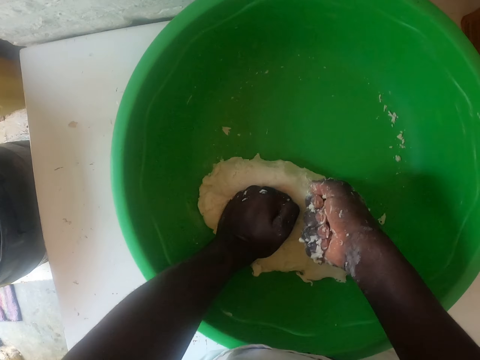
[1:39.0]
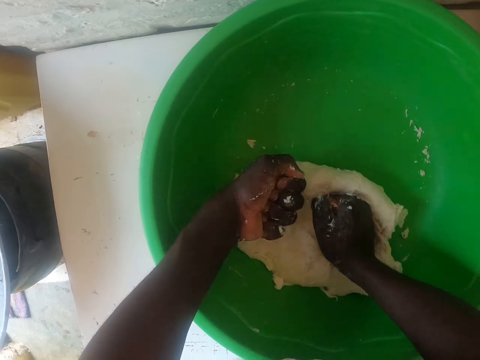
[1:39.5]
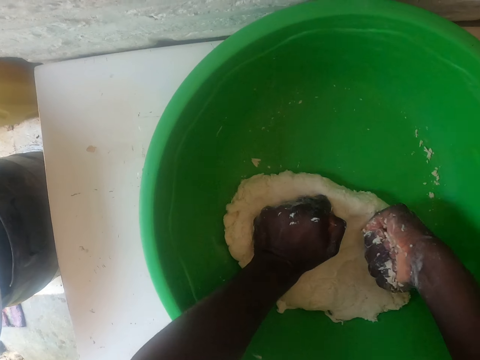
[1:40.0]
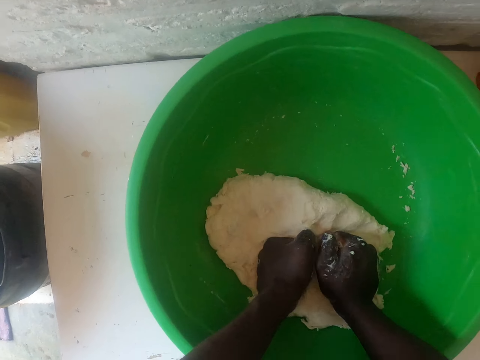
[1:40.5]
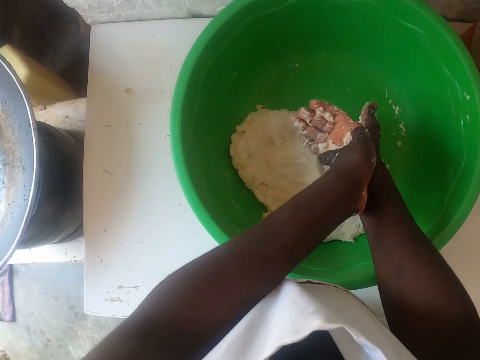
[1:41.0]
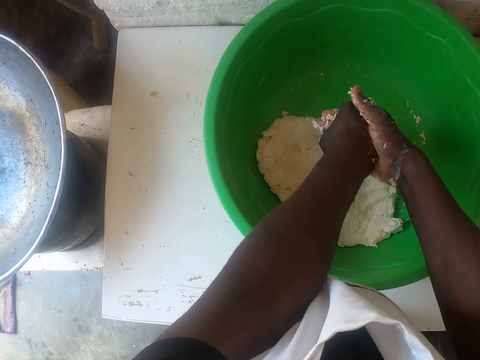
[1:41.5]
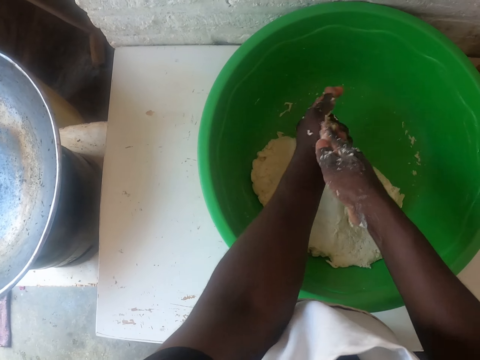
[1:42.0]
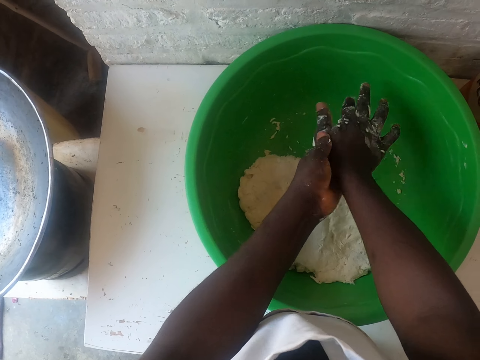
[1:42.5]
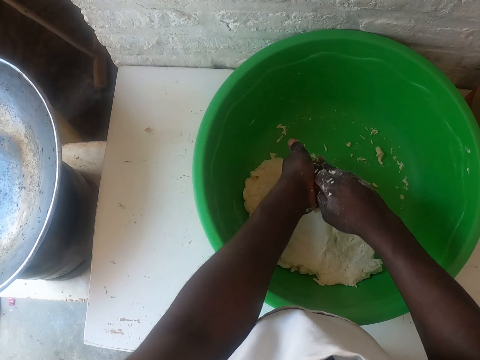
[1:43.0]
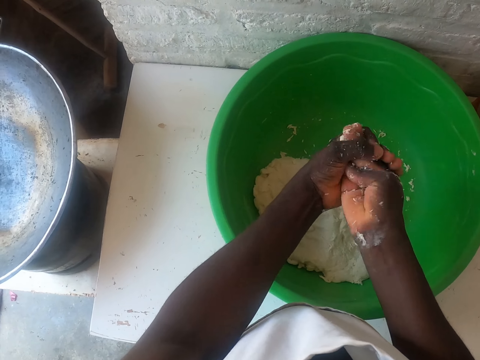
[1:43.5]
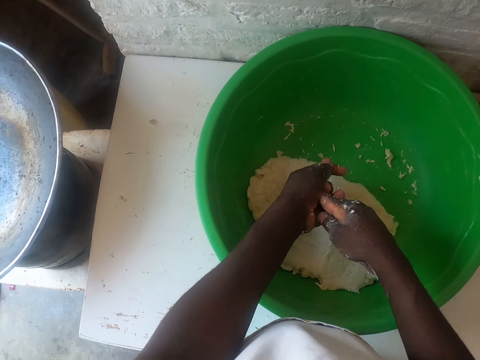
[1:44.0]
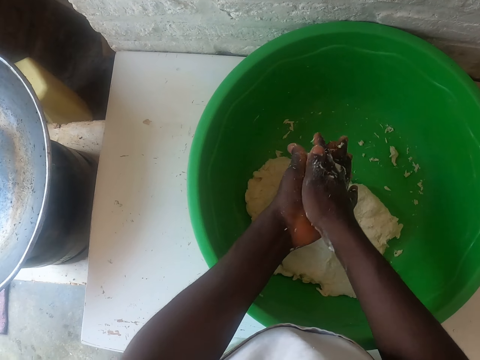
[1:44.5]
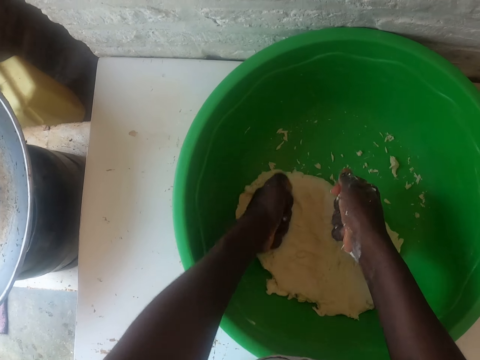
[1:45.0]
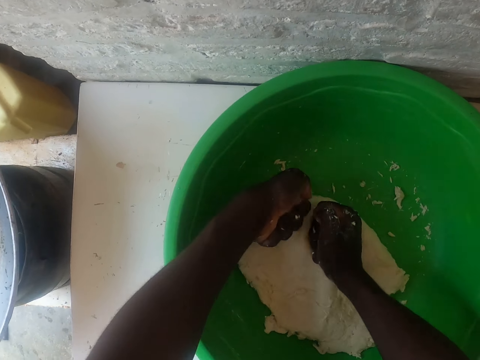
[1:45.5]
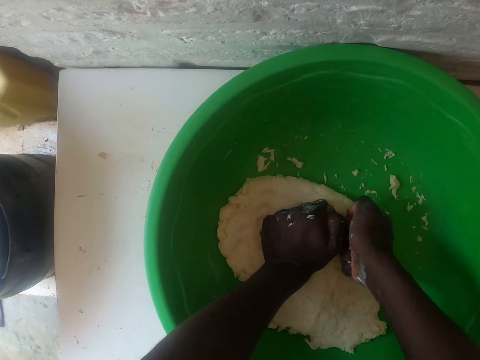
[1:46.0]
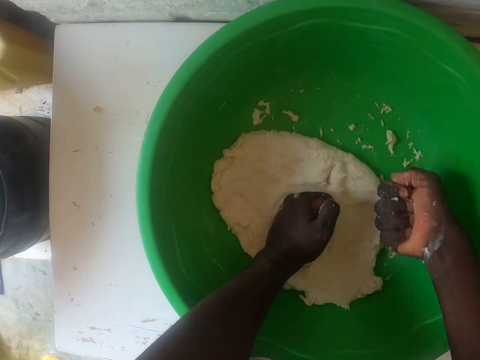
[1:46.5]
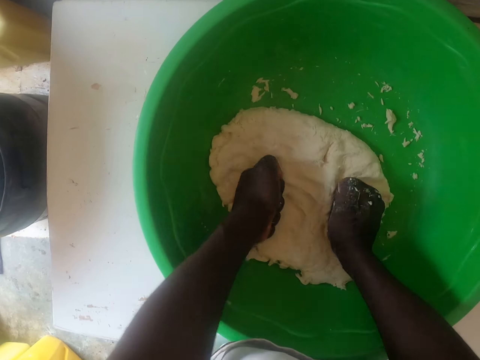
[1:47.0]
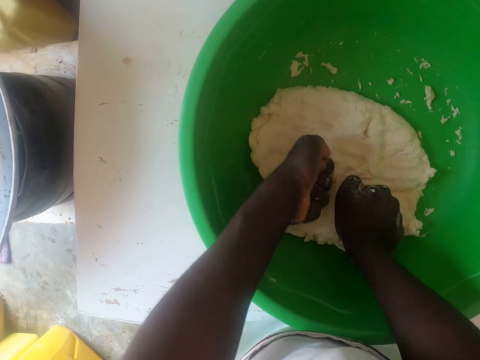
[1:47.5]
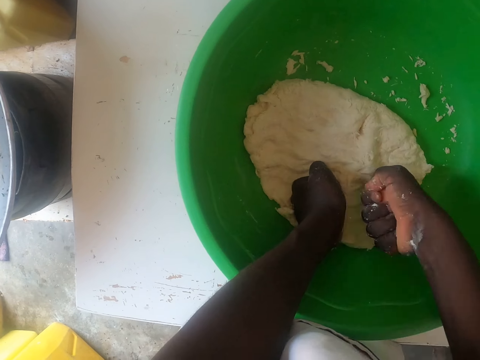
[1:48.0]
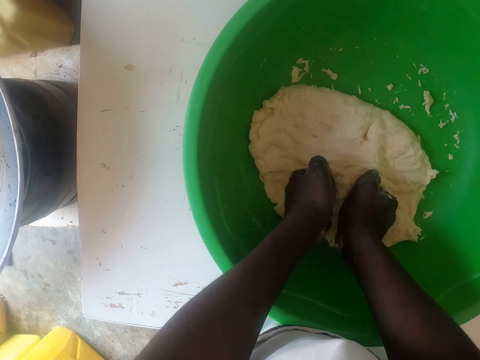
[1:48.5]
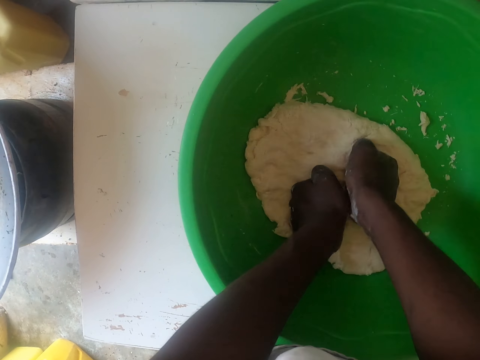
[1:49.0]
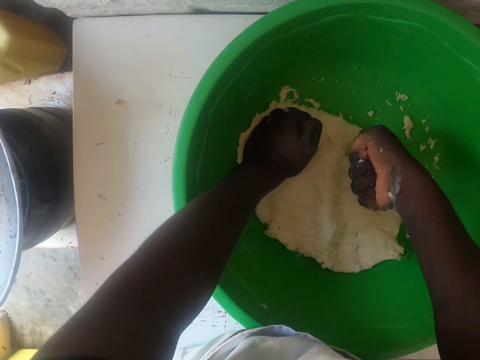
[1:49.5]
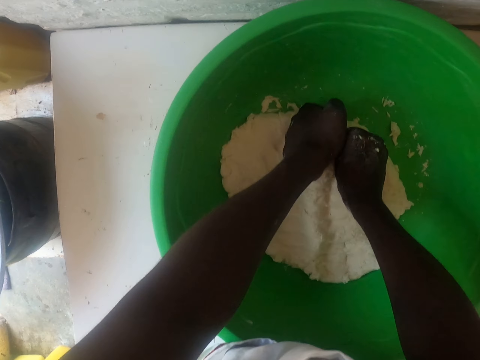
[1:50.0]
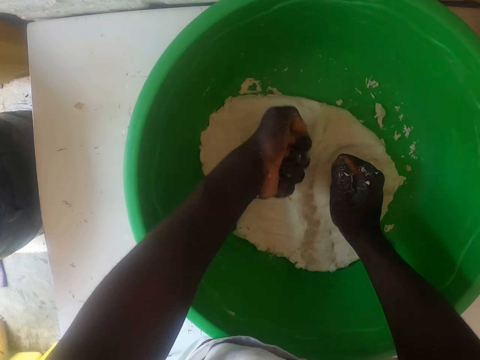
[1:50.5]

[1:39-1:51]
The camera wearer removes dough on the hand. They knead the dough.

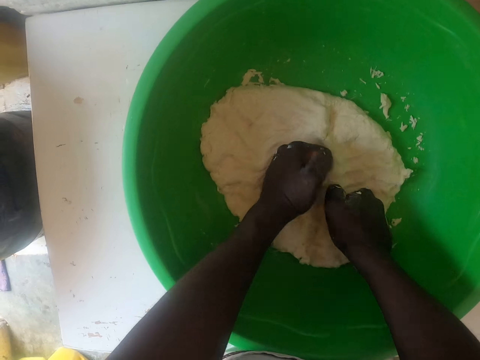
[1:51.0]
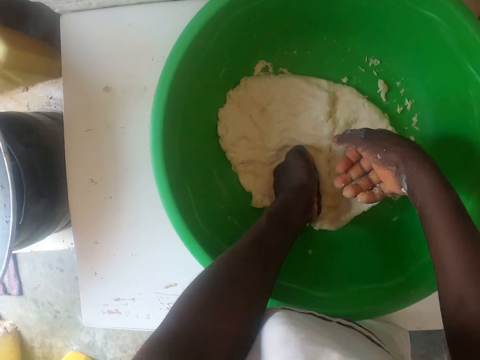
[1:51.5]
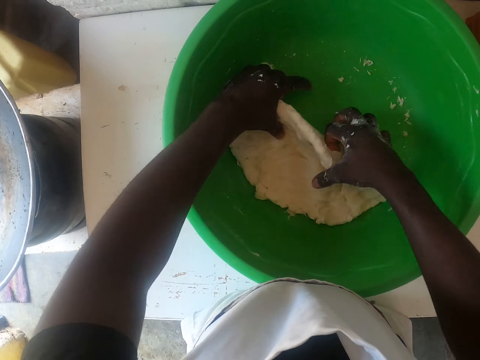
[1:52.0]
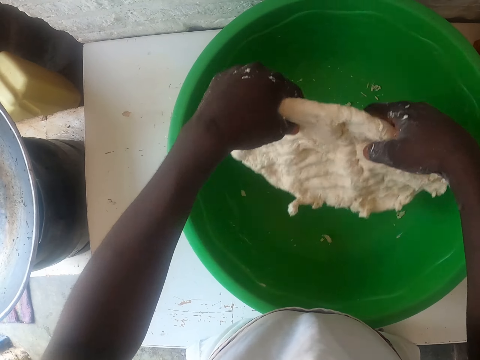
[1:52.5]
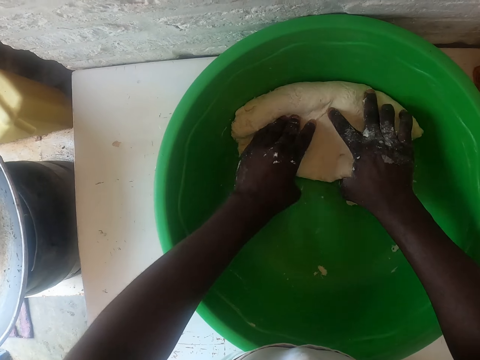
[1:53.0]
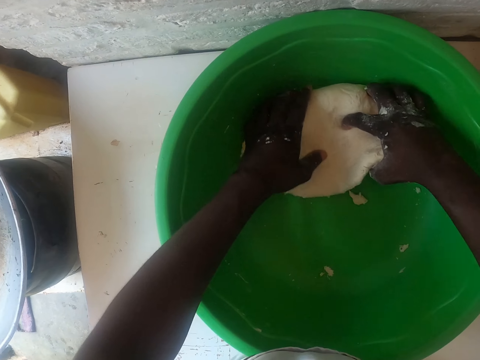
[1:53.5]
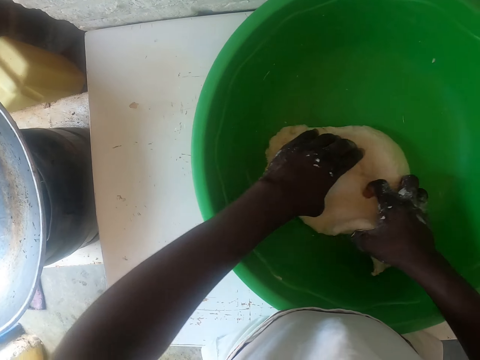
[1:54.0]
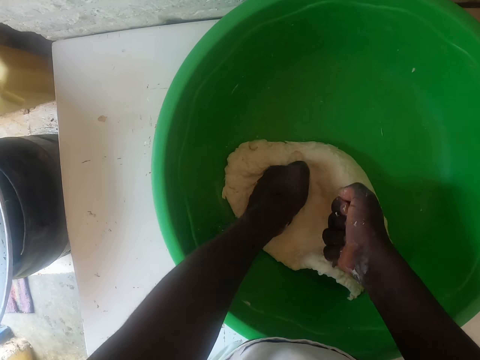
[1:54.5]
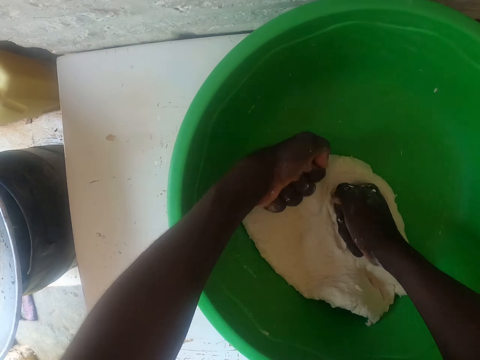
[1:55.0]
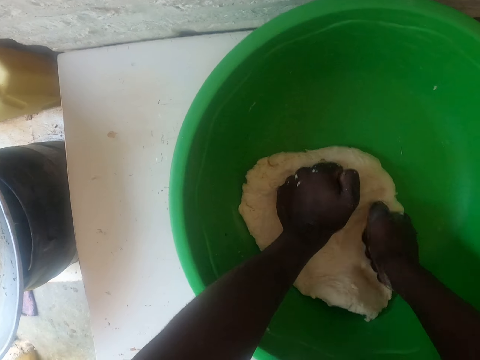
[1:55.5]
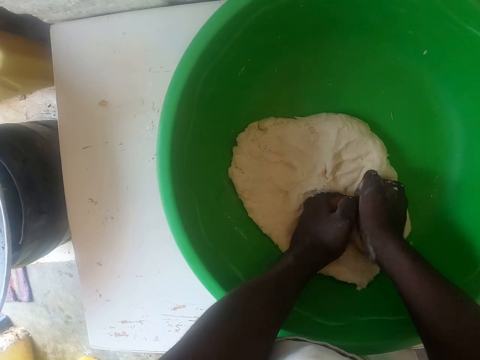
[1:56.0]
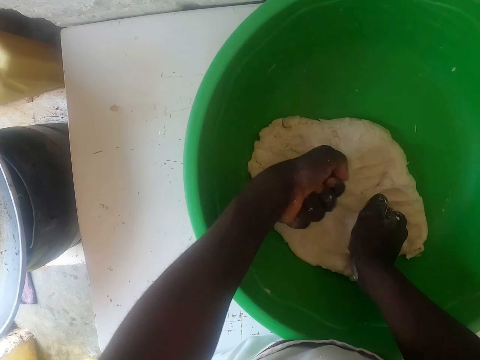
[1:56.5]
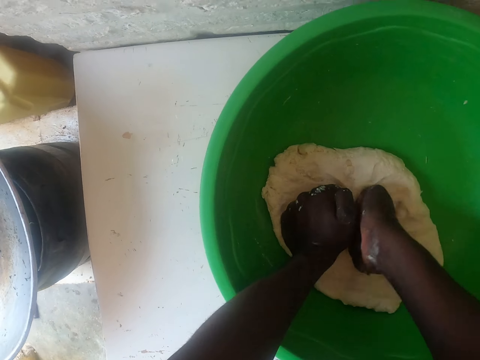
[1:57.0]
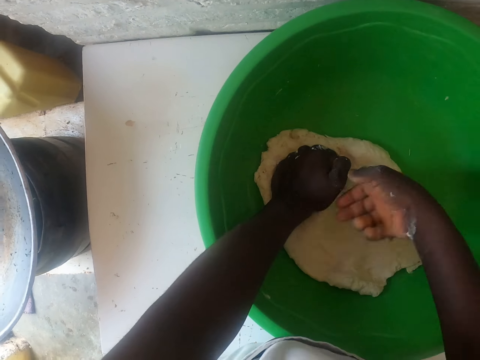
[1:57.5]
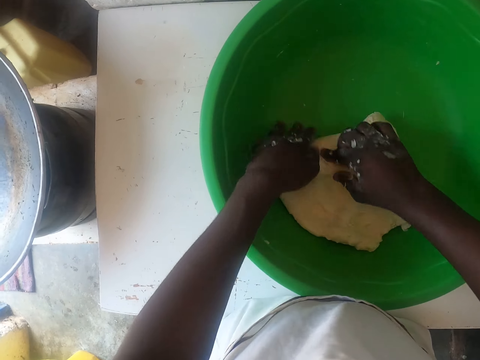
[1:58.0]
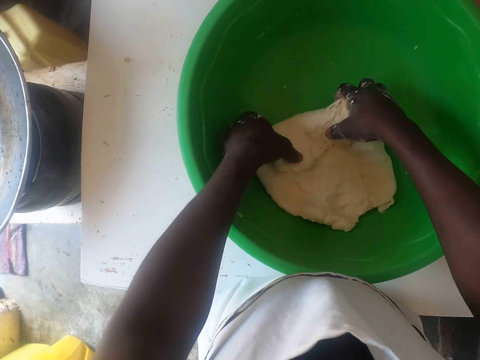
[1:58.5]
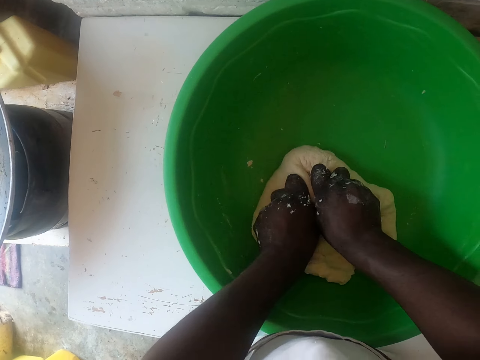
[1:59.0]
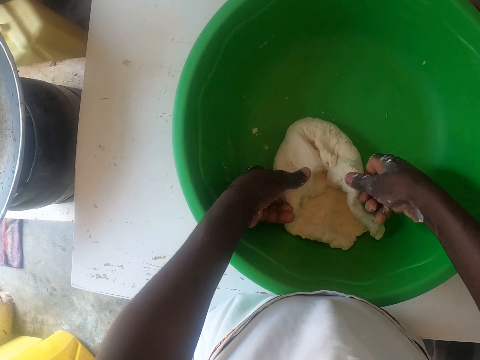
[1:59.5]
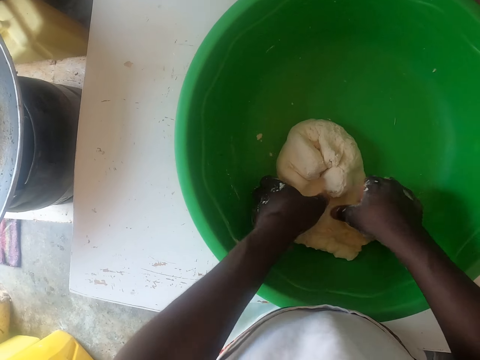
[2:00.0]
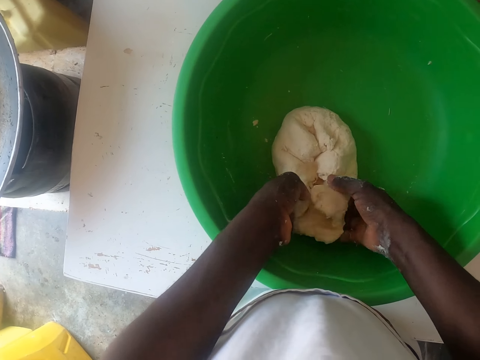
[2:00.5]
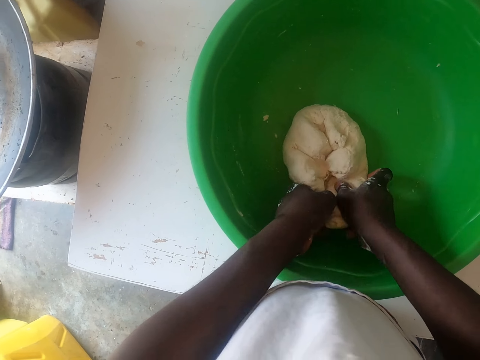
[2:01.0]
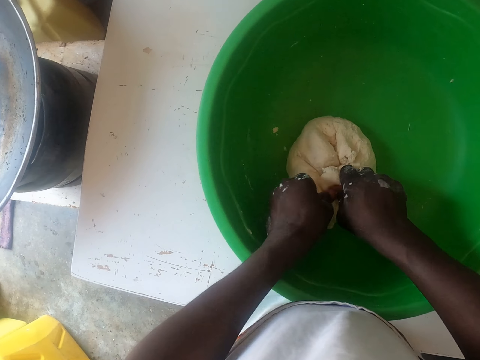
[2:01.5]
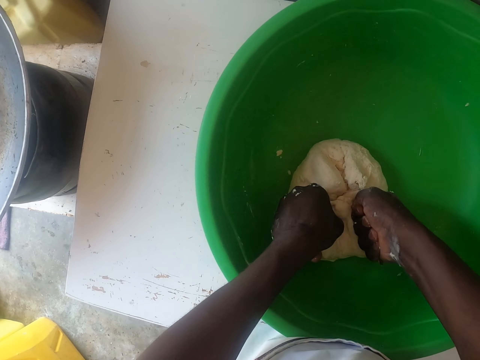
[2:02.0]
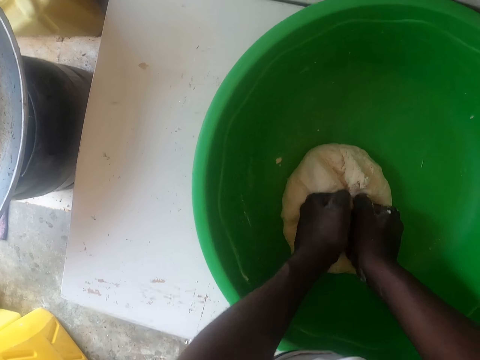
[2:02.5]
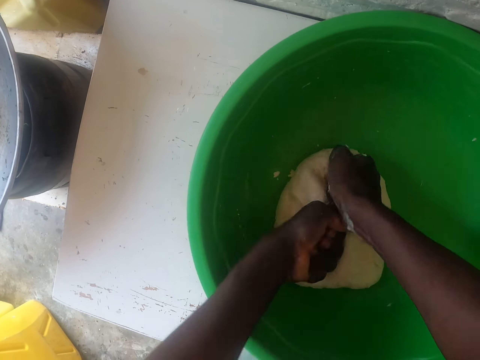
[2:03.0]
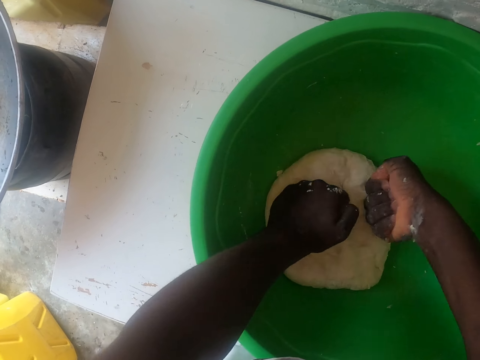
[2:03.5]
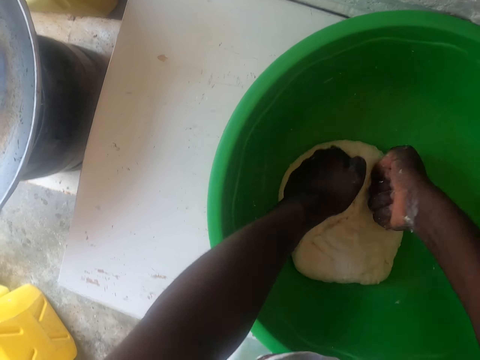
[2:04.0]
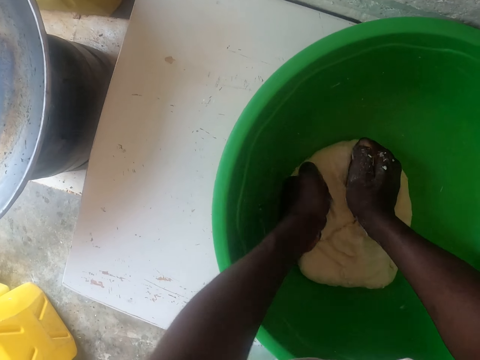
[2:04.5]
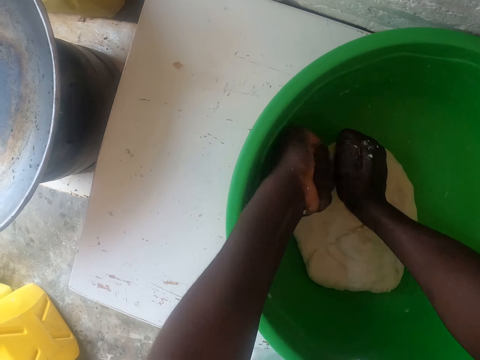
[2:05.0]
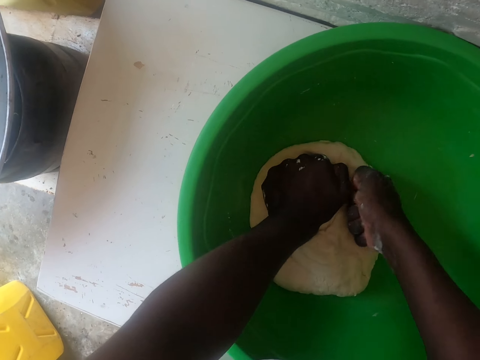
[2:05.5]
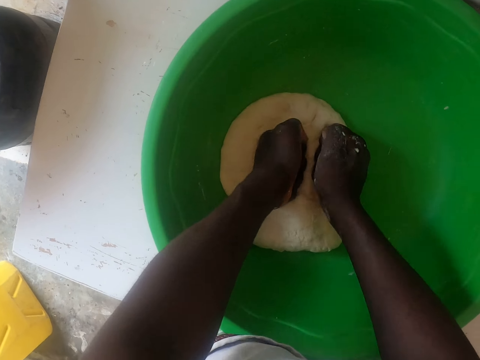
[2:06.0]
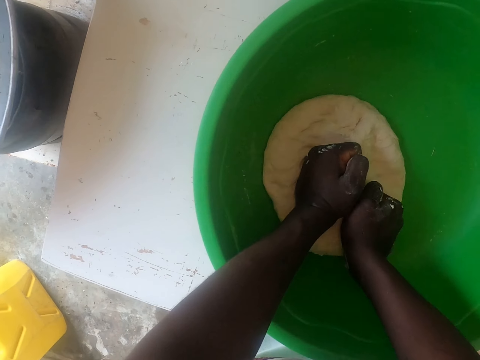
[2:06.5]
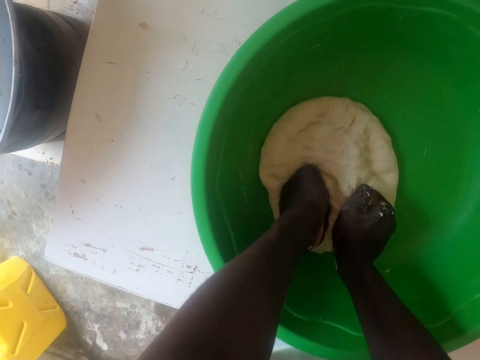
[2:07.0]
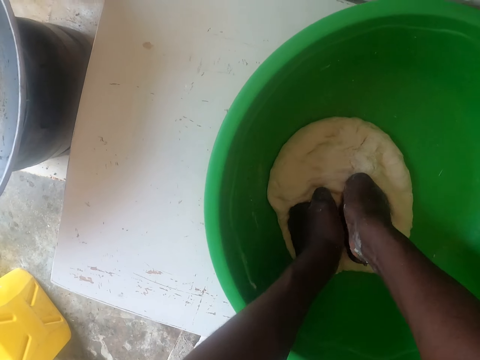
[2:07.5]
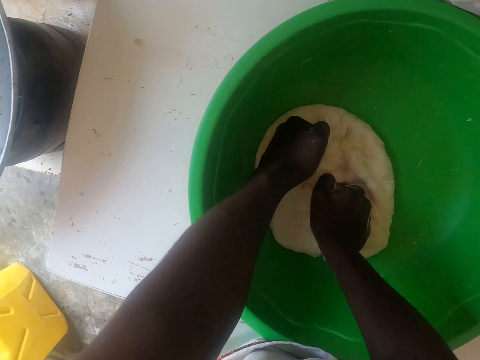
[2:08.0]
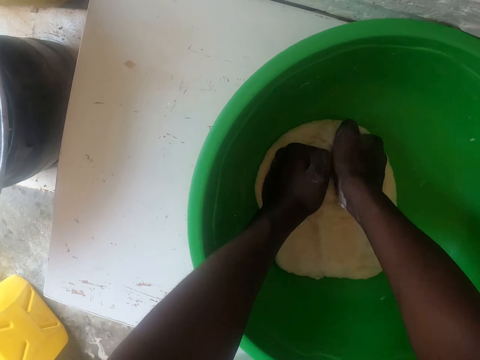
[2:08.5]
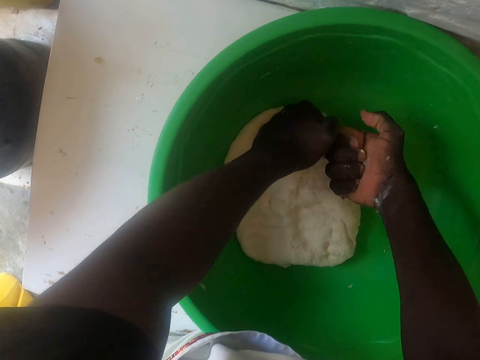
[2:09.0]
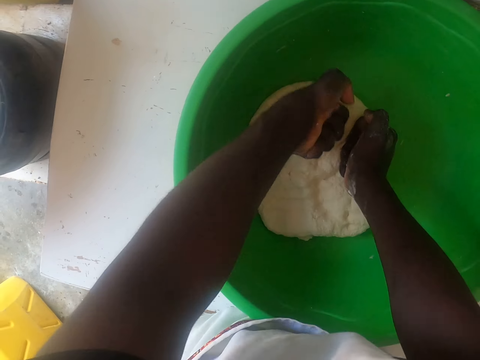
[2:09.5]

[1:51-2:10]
The camera wearer turns the dough. They knead the dough. They fold the dough. They knead the dough.
